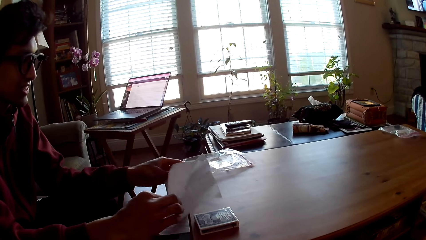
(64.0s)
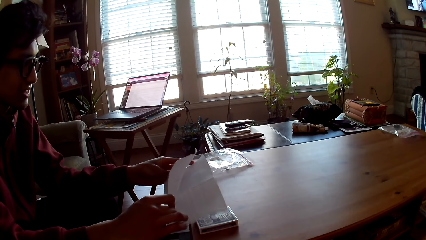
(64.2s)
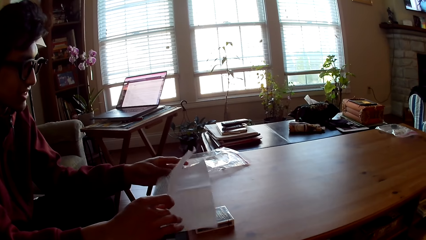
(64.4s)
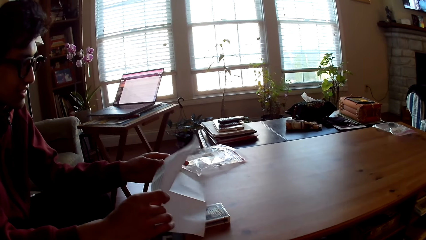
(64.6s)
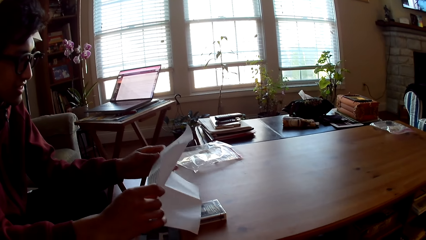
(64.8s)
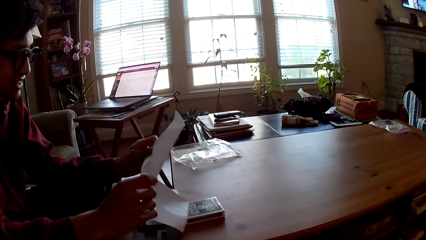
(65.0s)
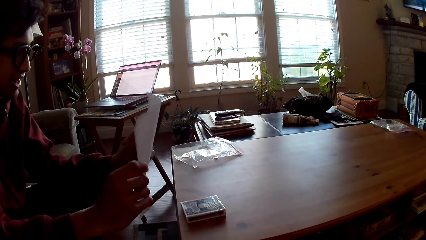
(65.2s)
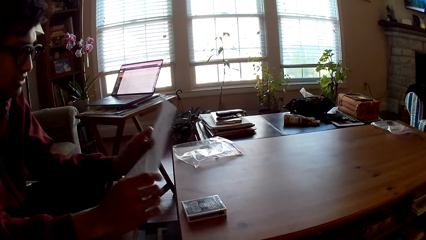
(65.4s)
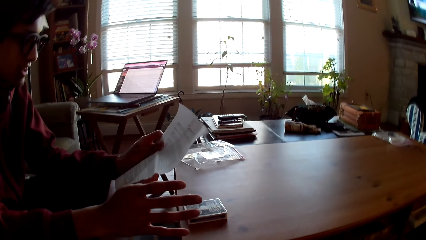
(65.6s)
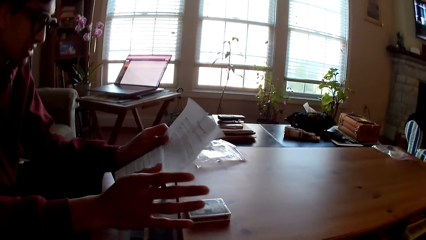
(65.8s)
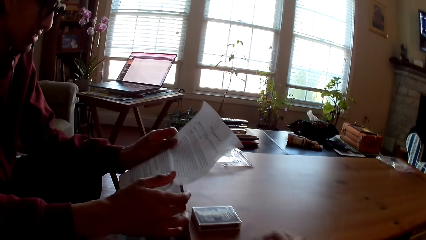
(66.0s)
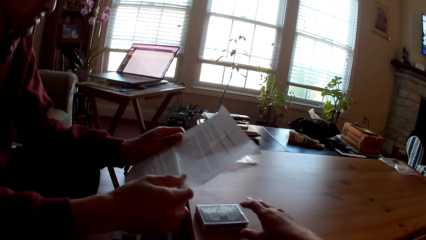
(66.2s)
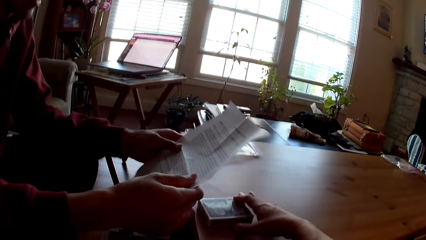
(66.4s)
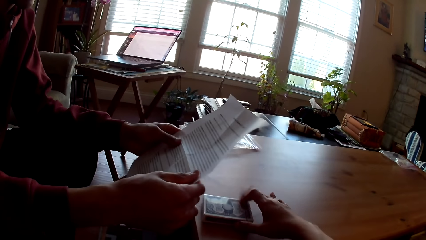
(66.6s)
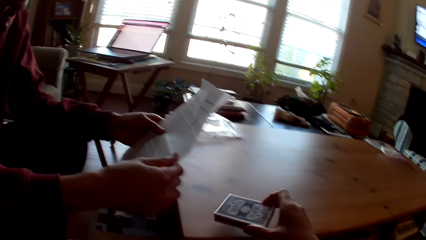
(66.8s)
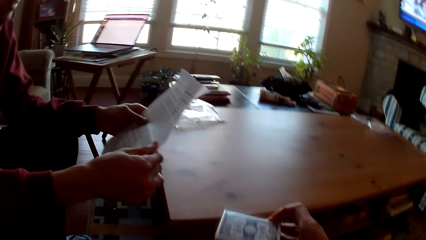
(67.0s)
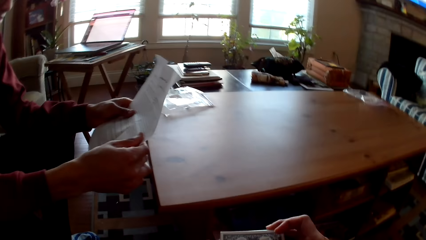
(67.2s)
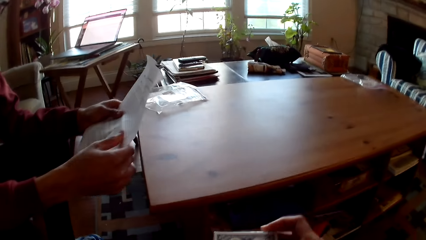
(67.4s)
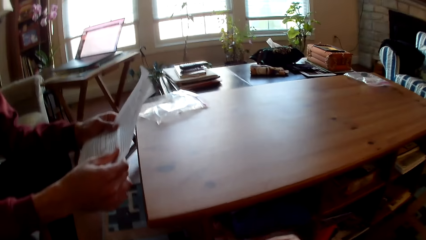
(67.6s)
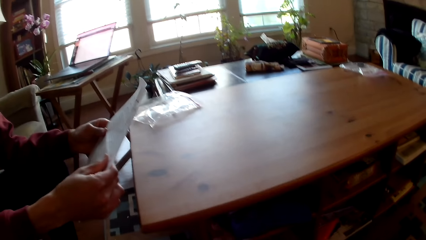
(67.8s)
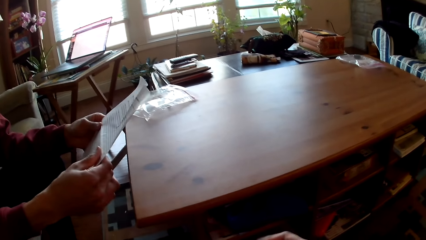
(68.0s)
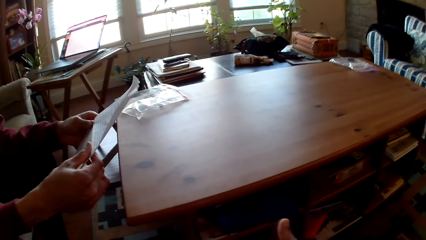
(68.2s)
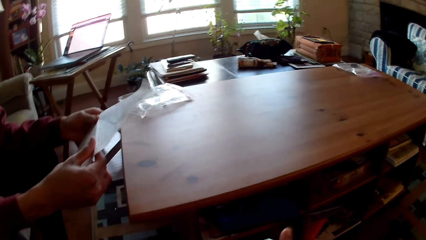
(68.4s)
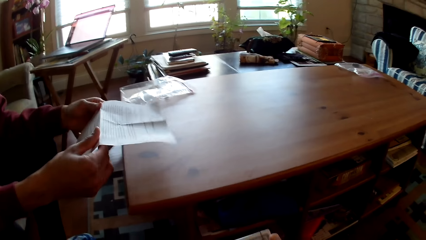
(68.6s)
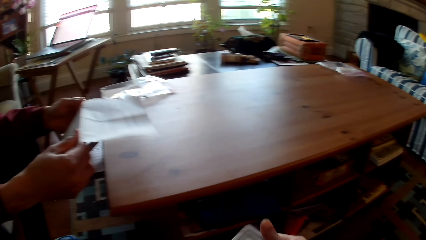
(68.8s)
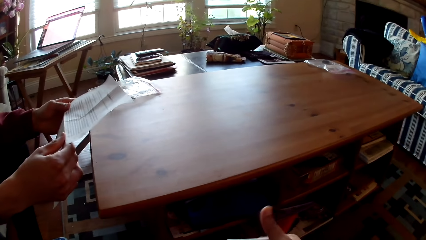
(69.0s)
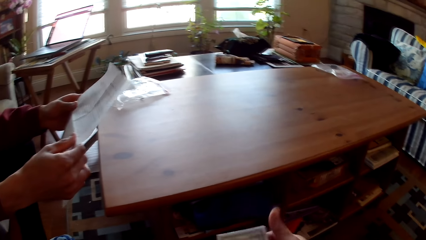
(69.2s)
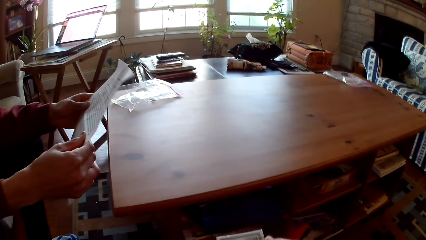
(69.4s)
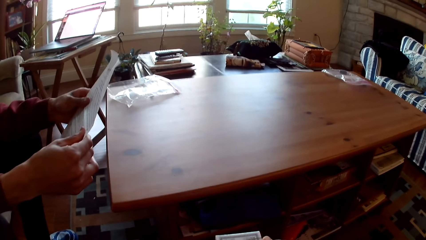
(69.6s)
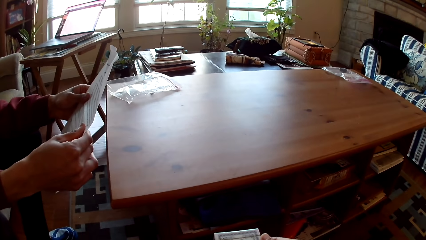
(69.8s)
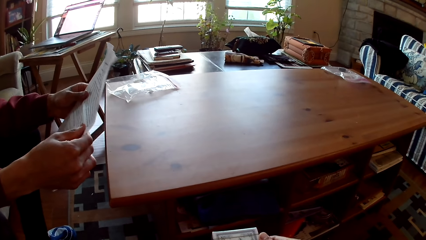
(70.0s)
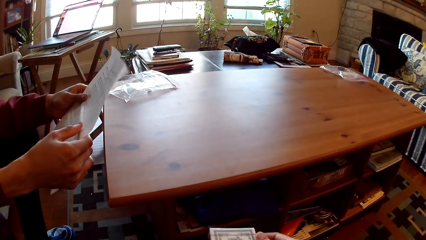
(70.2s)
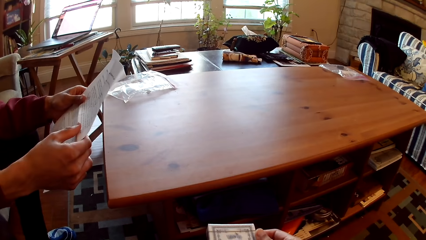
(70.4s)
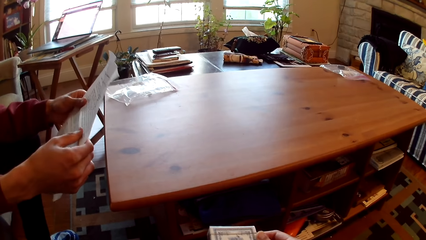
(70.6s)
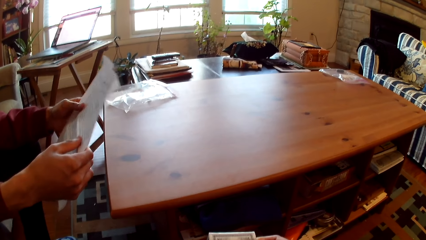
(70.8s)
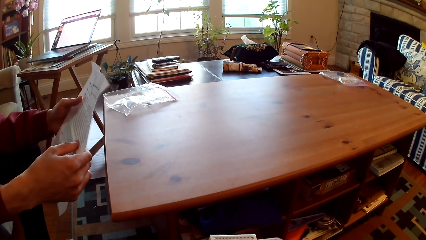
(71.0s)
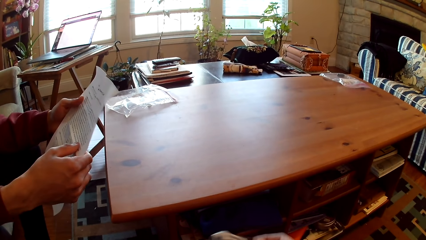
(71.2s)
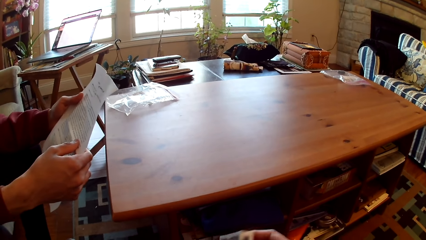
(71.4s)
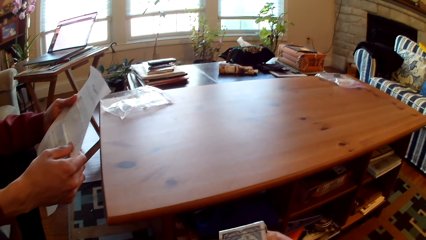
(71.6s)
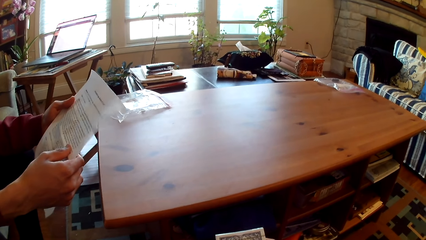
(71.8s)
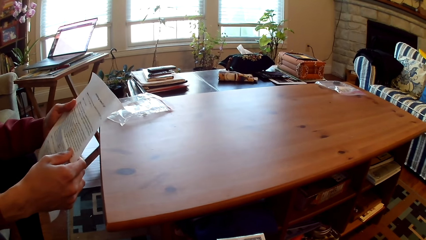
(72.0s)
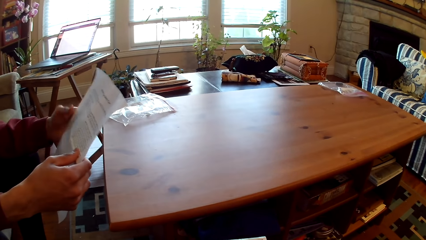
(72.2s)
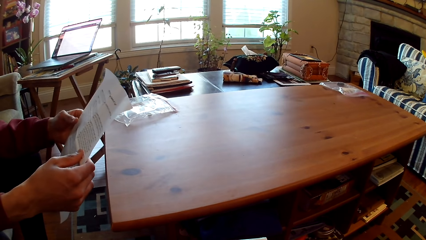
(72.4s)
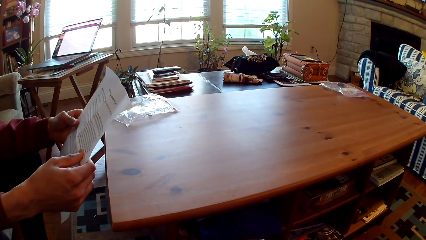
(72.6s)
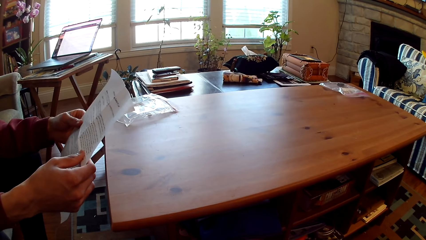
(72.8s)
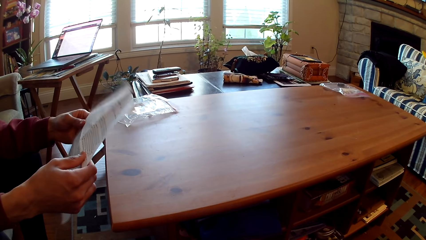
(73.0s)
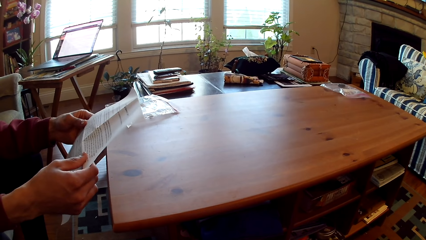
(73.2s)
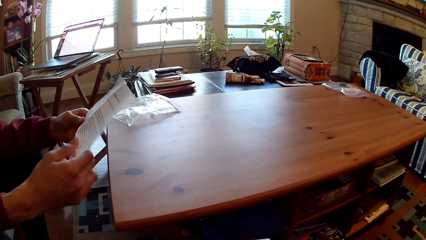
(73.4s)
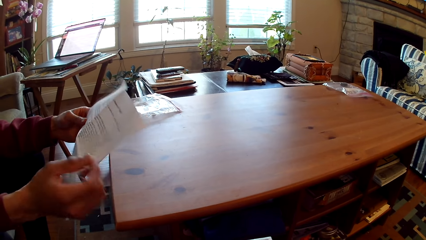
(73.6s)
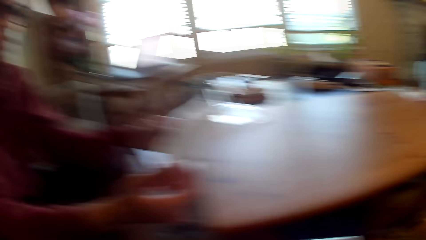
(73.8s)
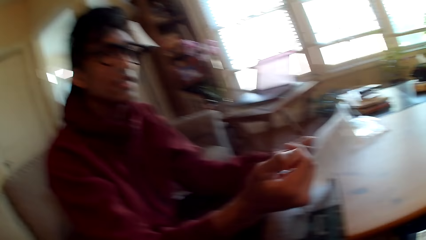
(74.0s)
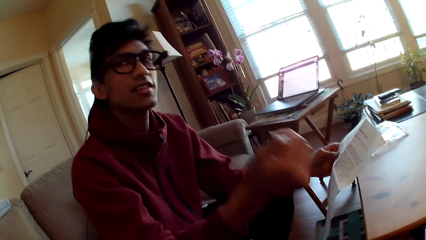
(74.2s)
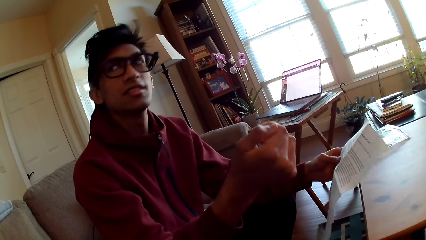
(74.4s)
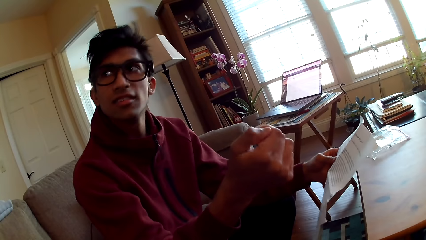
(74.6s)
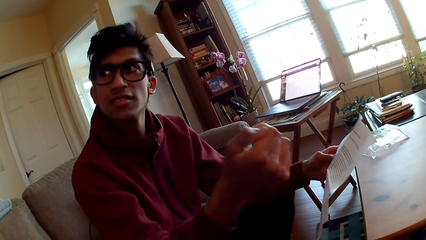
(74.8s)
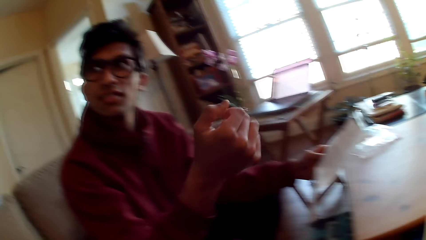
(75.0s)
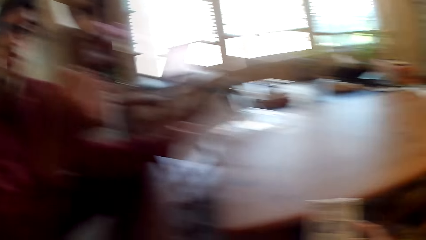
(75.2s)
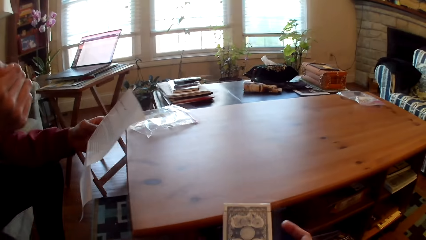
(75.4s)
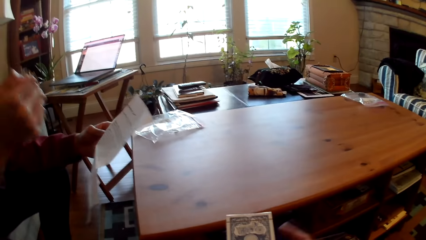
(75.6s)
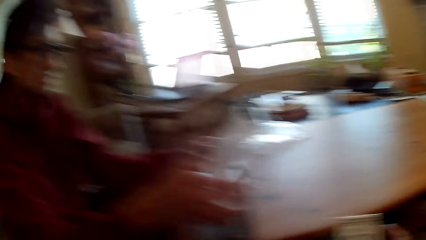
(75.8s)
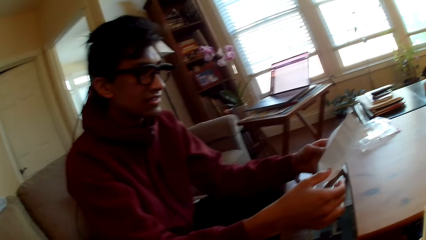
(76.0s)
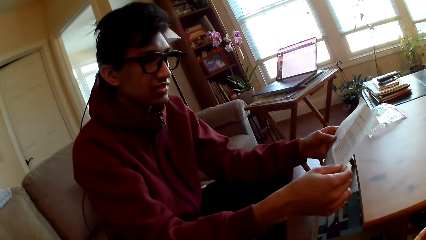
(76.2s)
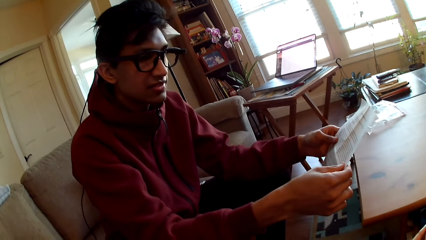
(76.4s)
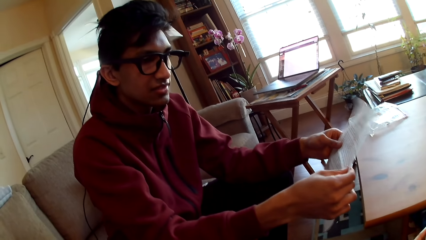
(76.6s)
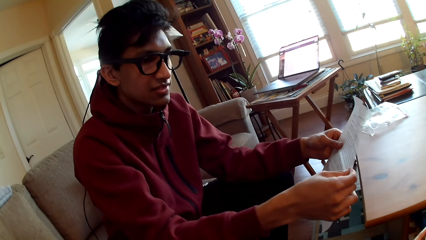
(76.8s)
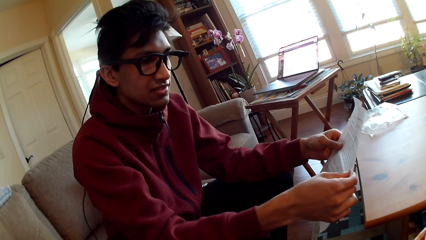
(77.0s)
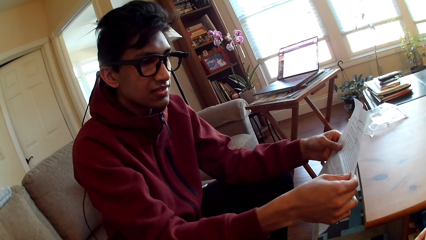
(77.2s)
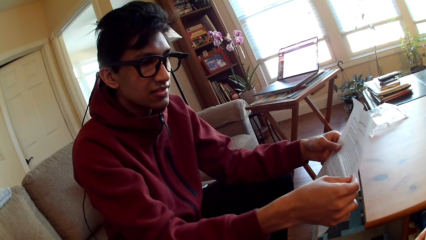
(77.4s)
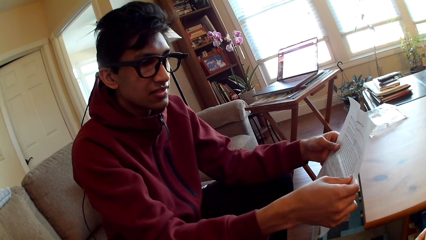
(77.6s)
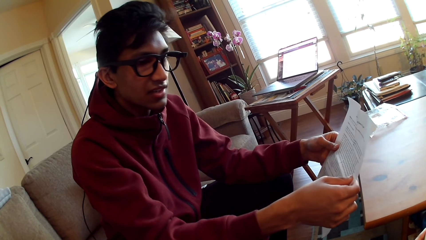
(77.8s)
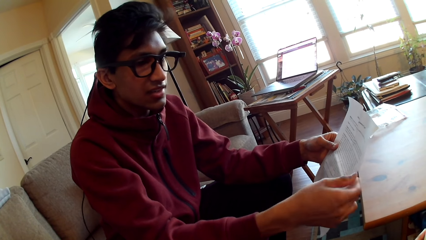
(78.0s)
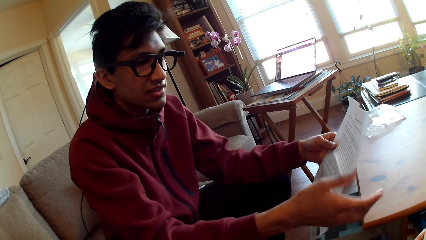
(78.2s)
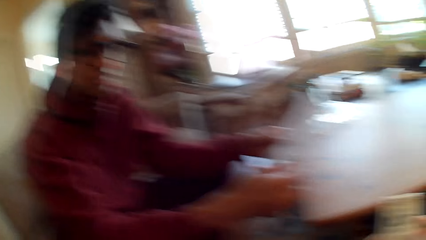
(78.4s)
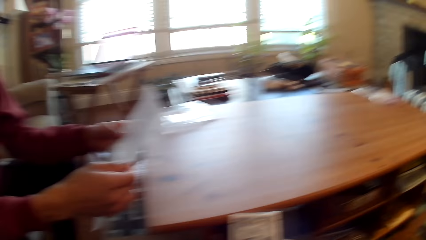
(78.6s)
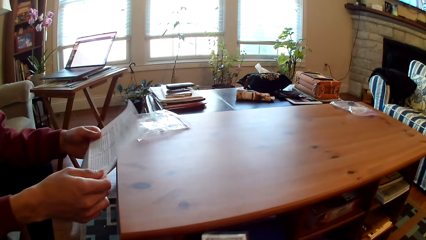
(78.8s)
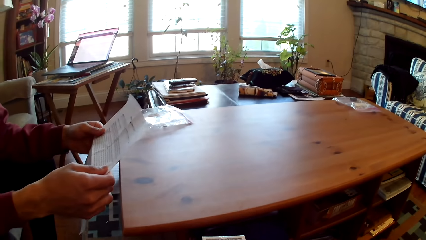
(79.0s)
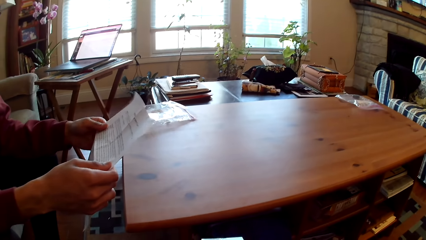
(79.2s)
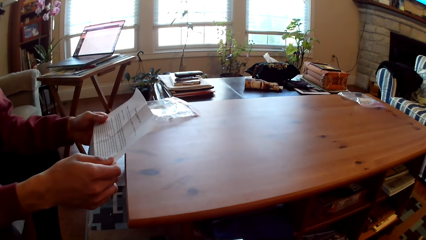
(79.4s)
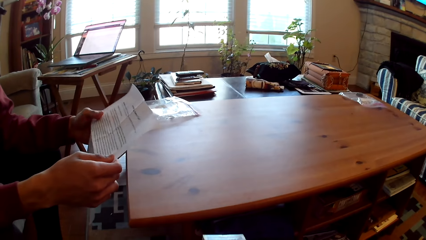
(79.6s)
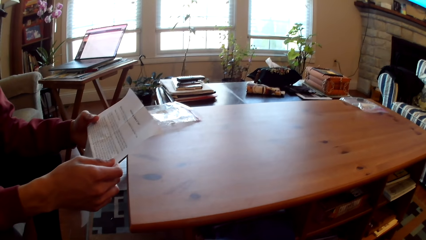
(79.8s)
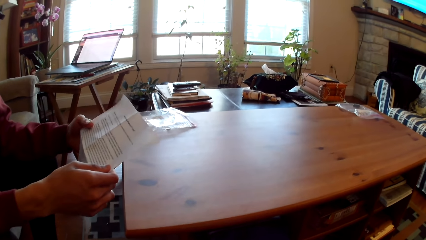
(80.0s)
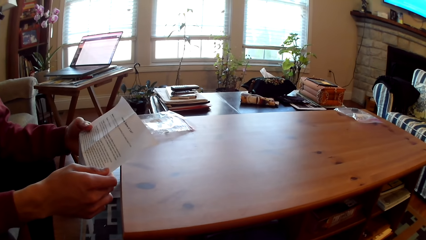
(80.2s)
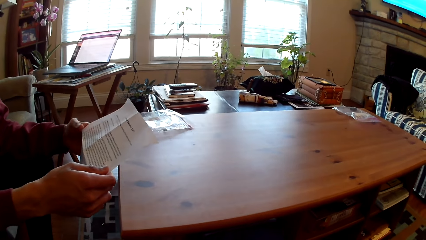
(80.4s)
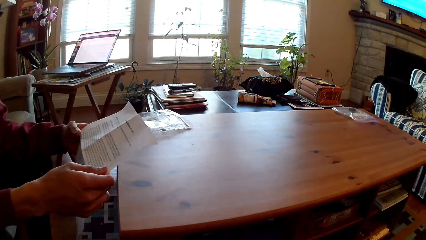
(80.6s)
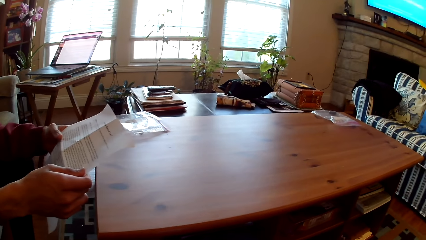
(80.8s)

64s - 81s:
A man looks at the paper. The camera wearer takes the box of cards from the table. They hold the cards. The man moves a hand.
